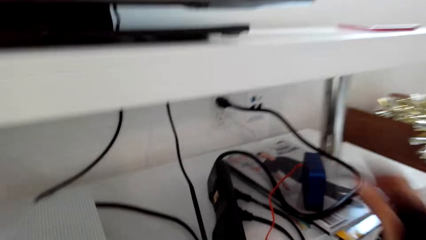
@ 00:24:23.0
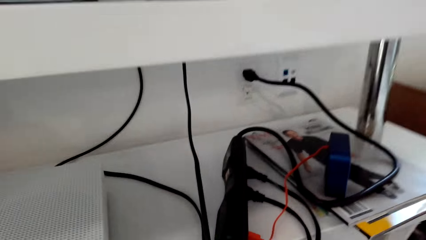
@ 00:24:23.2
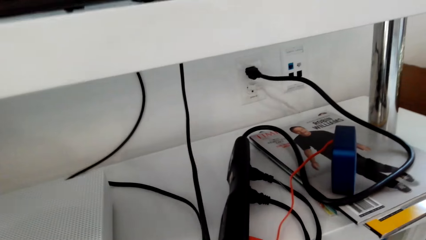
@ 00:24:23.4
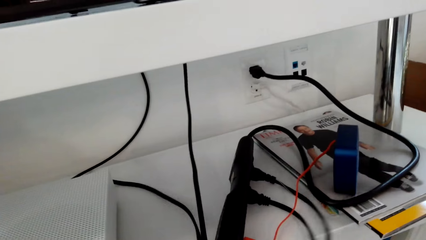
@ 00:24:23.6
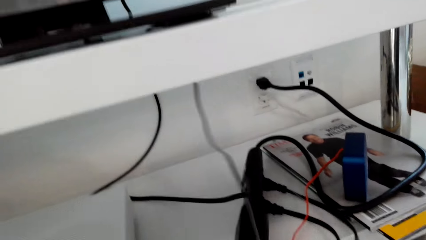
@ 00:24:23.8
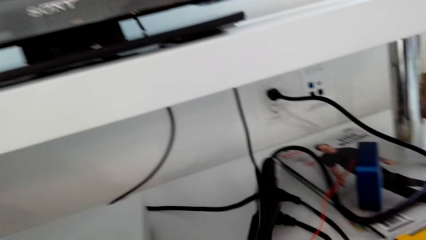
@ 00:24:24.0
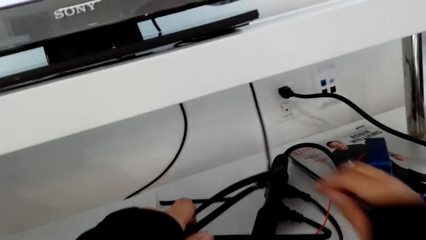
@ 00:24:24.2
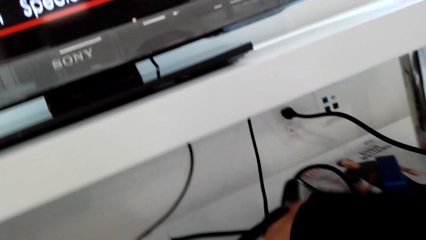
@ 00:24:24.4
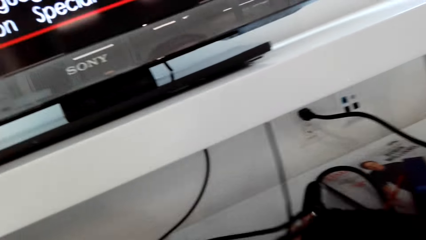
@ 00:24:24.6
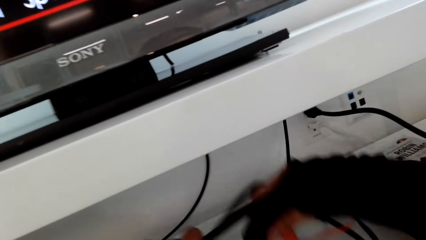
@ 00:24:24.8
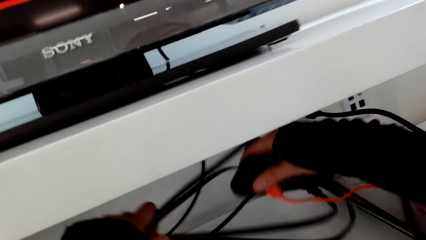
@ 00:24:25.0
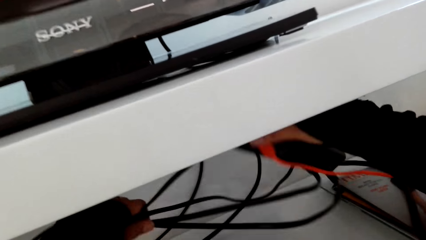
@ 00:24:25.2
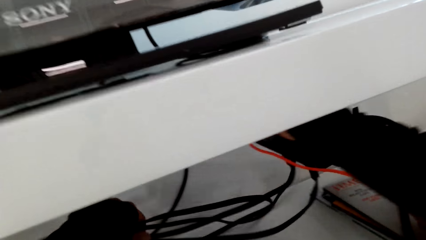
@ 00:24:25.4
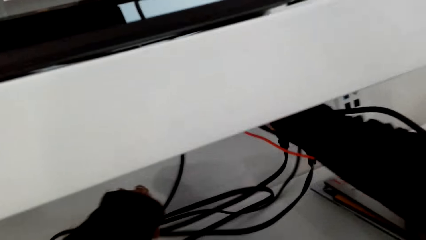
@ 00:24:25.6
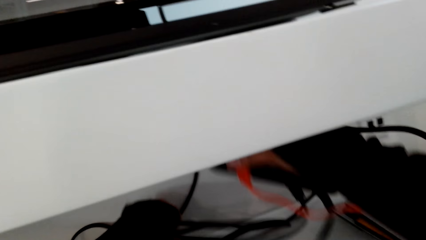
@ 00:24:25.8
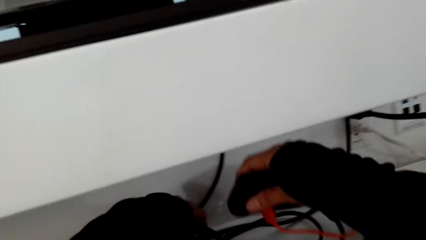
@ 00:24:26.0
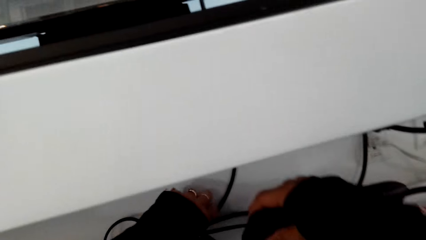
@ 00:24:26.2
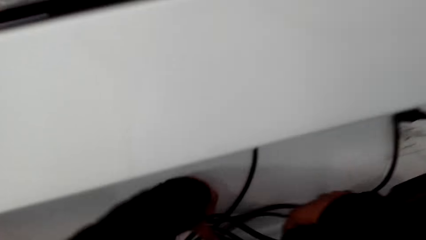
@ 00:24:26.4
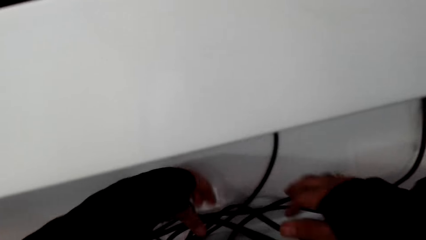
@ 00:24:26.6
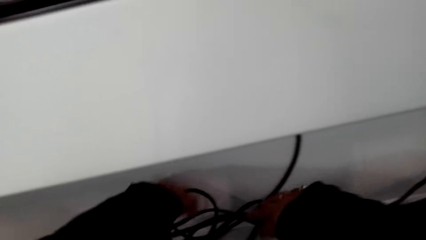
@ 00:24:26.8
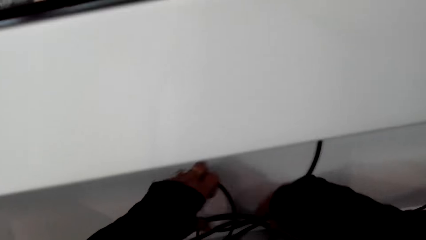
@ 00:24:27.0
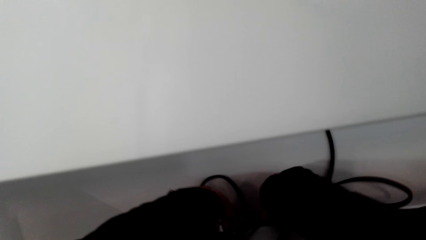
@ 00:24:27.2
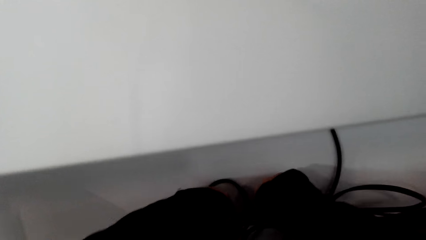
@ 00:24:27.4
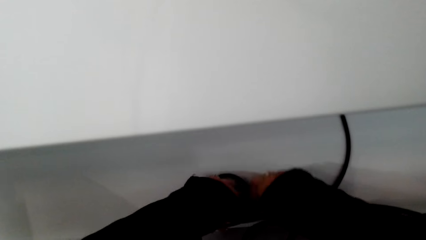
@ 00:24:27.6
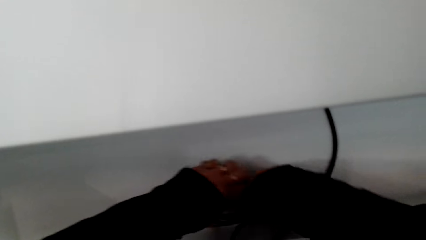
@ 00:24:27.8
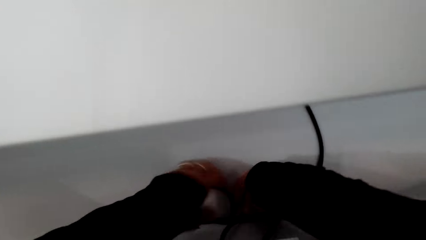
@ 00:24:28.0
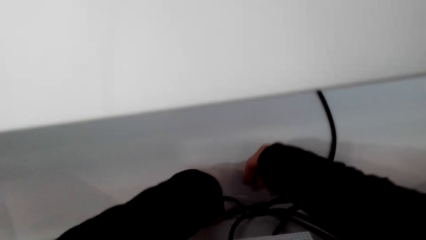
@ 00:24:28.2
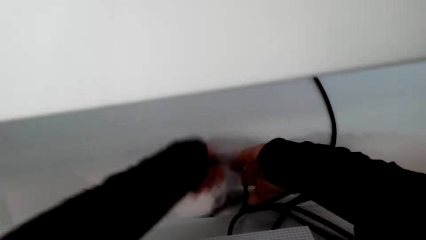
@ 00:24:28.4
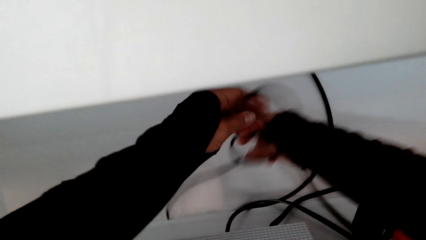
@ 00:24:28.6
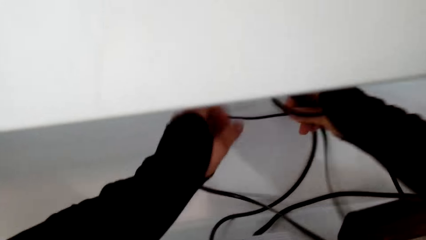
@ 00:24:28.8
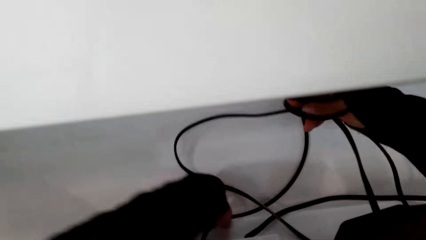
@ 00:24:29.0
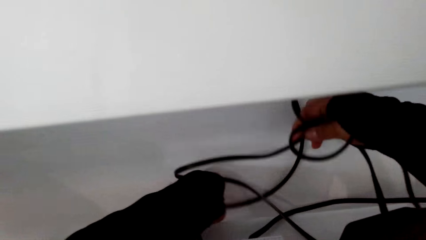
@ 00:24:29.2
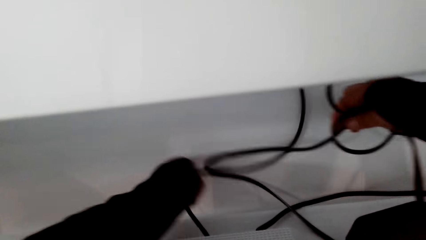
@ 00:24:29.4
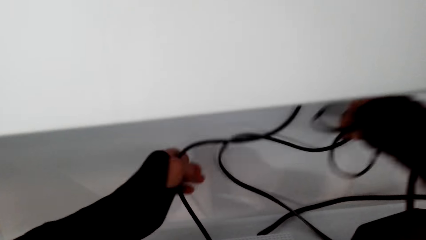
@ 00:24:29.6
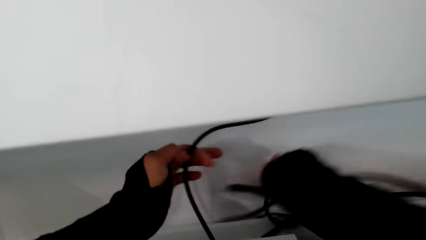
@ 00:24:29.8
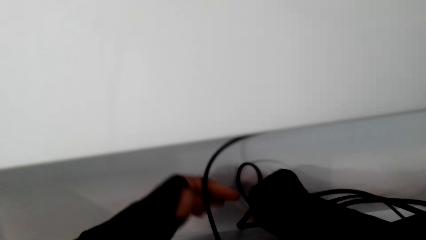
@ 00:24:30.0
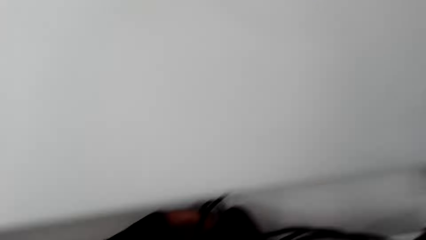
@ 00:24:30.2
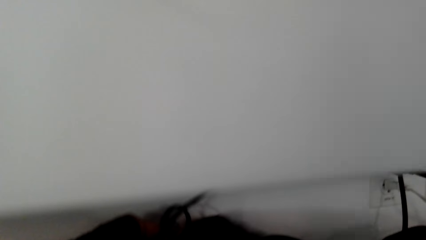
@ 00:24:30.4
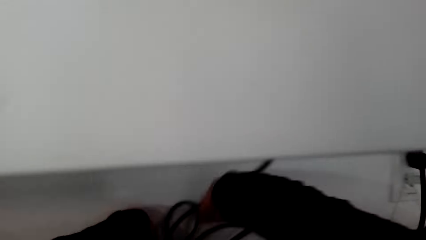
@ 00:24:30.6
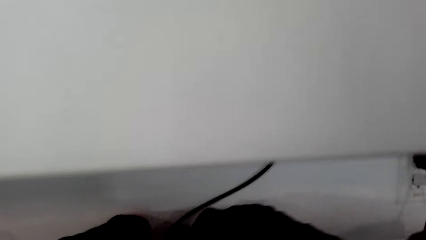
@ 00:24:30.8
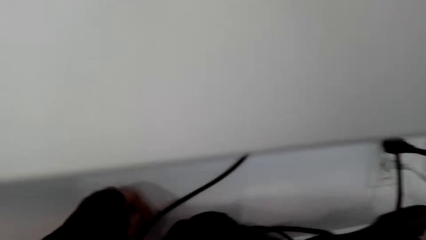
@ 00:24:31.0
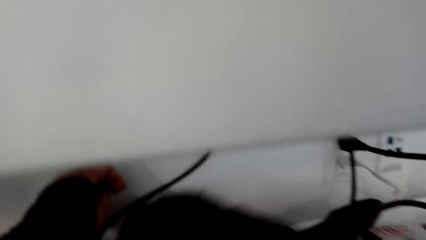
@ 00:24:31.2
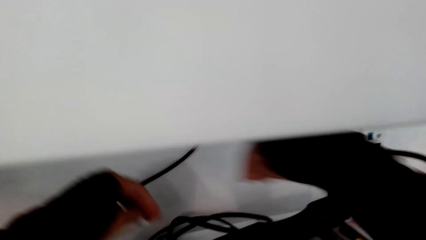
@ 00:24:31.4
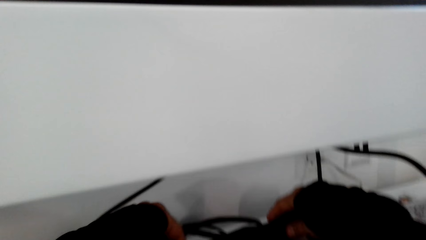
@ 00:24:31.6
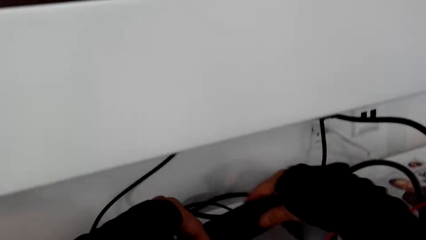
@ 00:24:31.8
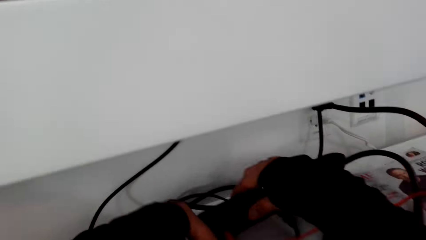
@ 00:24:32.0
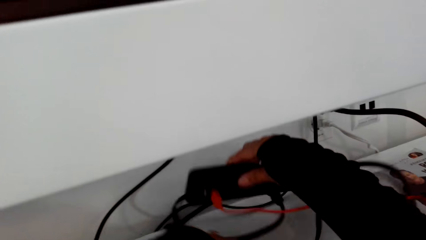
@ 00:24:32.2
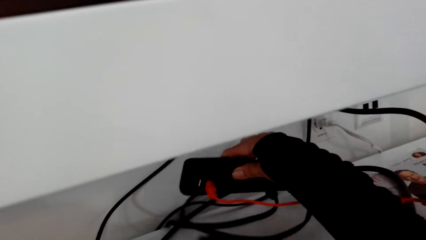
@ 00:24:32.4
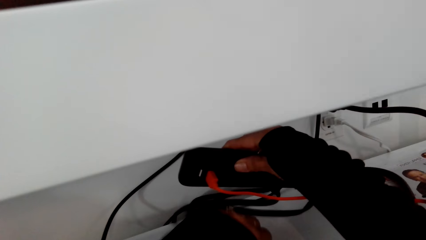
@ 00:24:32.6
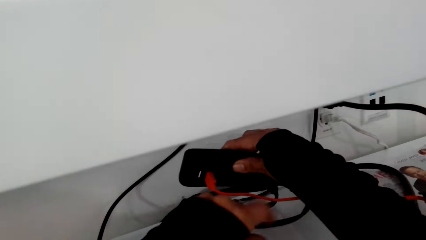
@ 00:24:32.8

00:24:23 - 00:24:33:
The camera wearer moves the cables. They touch the wires.

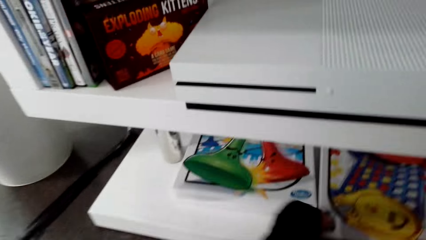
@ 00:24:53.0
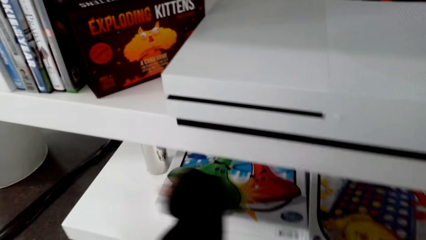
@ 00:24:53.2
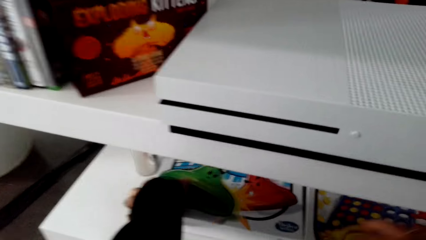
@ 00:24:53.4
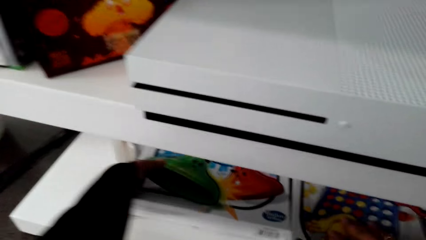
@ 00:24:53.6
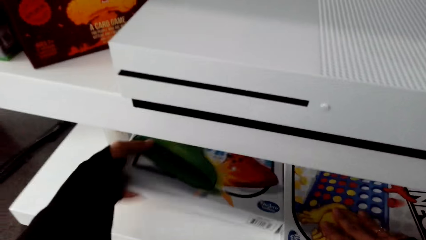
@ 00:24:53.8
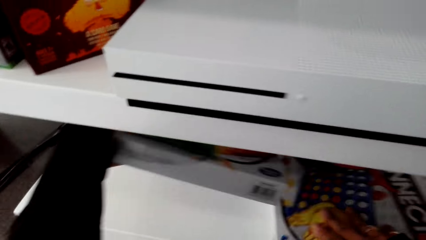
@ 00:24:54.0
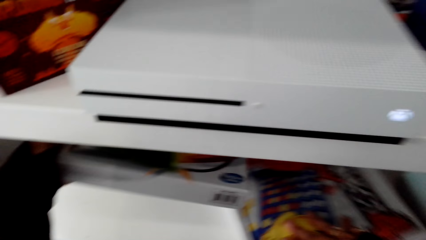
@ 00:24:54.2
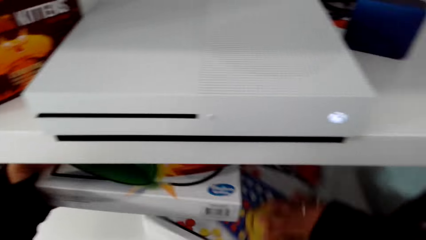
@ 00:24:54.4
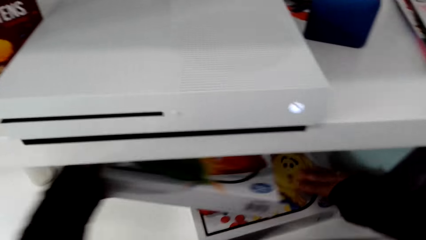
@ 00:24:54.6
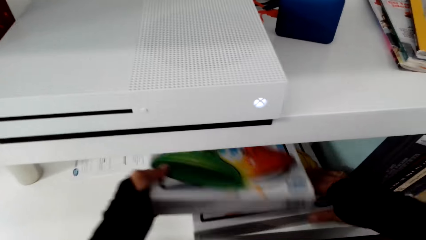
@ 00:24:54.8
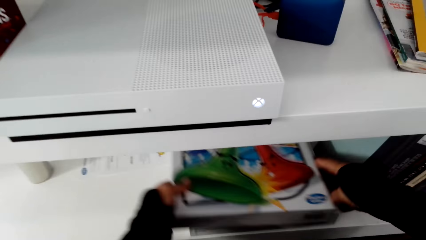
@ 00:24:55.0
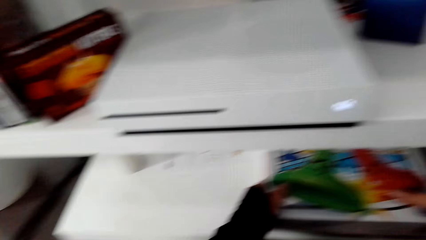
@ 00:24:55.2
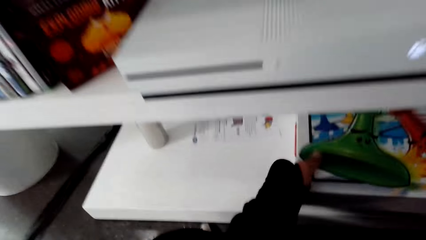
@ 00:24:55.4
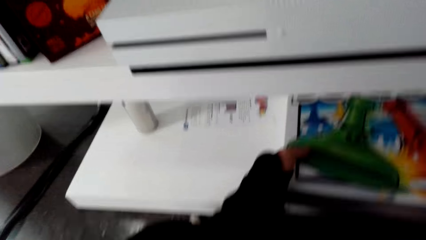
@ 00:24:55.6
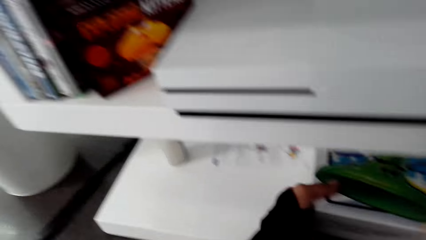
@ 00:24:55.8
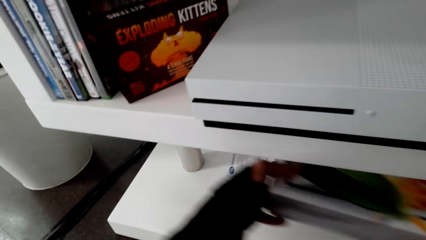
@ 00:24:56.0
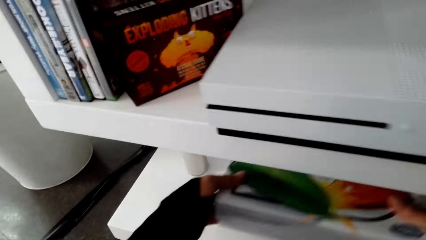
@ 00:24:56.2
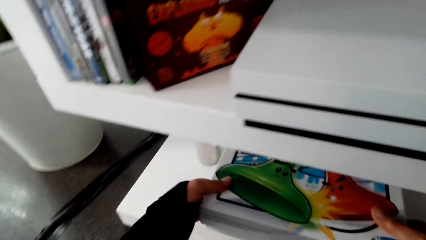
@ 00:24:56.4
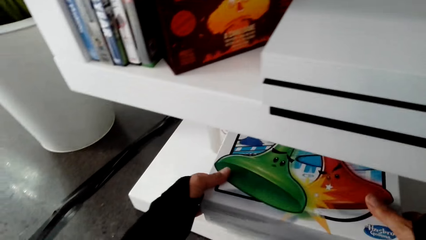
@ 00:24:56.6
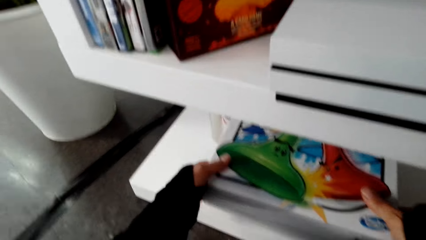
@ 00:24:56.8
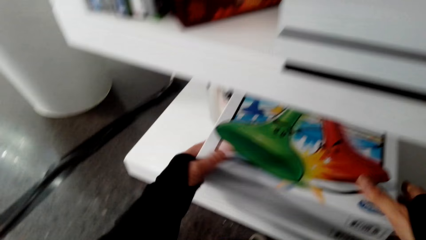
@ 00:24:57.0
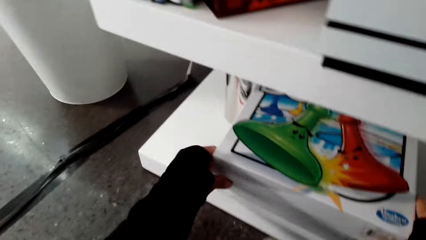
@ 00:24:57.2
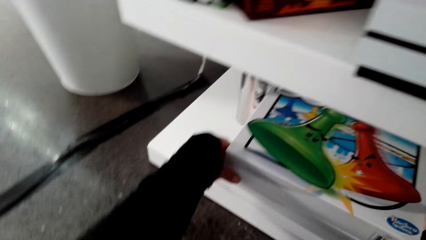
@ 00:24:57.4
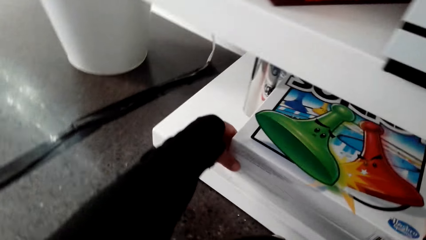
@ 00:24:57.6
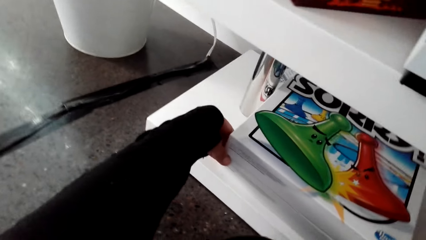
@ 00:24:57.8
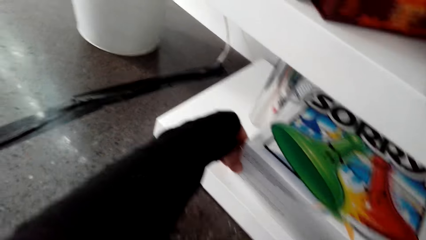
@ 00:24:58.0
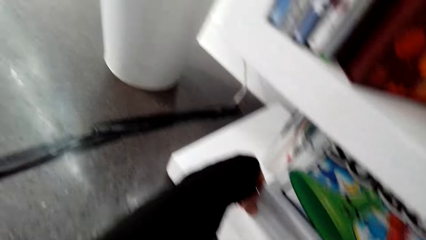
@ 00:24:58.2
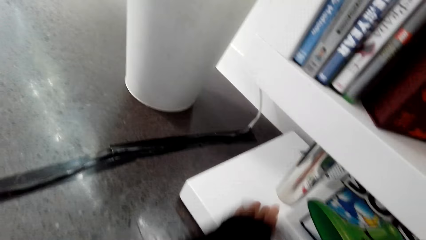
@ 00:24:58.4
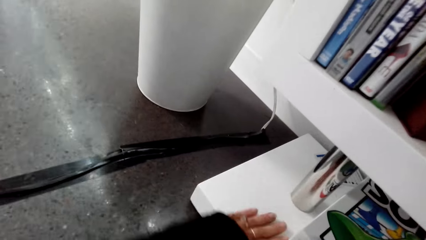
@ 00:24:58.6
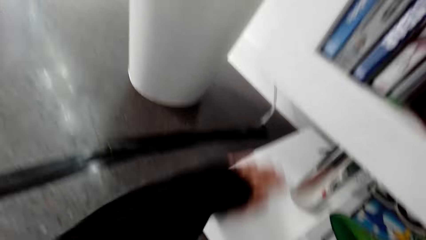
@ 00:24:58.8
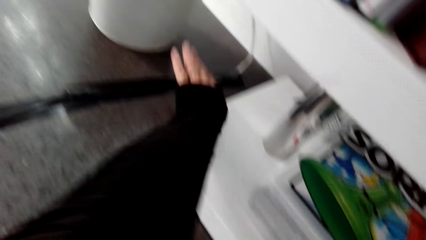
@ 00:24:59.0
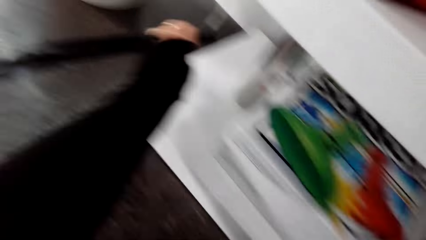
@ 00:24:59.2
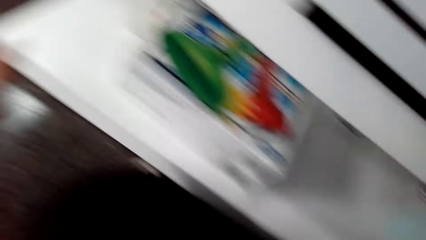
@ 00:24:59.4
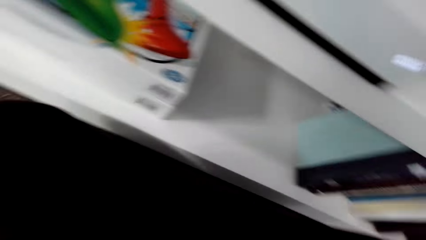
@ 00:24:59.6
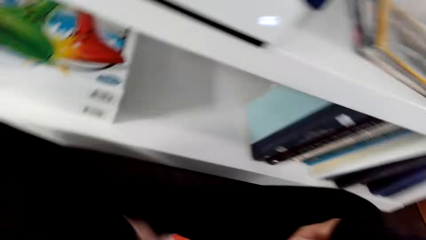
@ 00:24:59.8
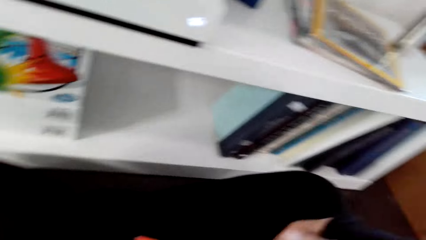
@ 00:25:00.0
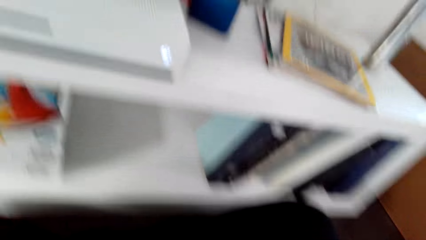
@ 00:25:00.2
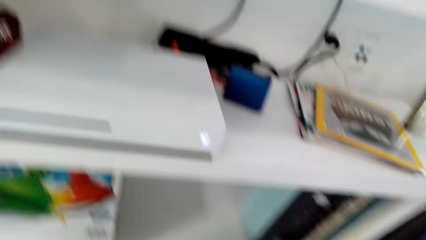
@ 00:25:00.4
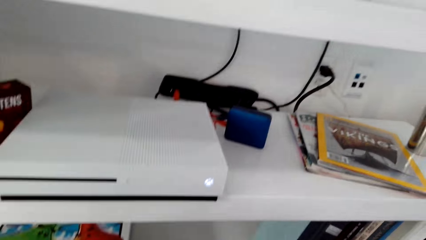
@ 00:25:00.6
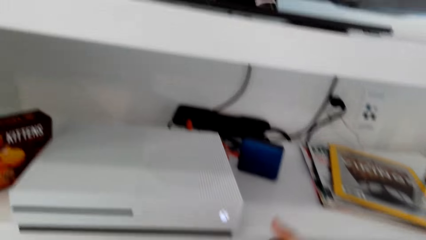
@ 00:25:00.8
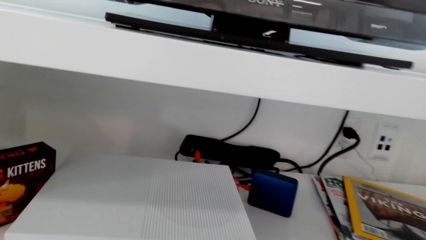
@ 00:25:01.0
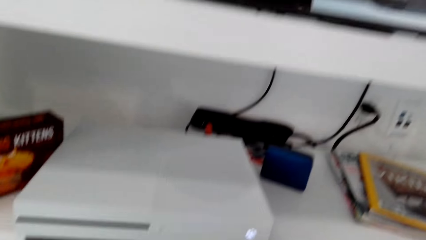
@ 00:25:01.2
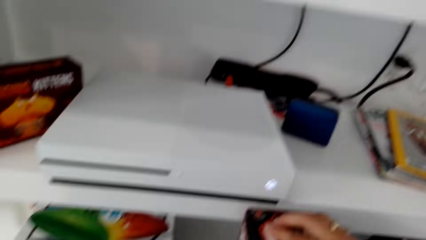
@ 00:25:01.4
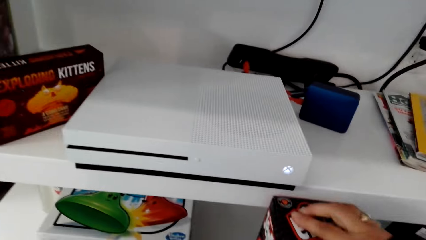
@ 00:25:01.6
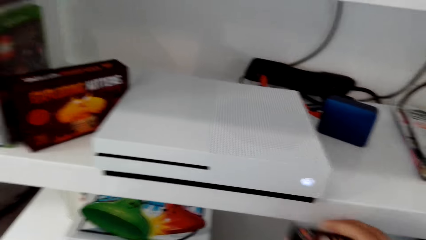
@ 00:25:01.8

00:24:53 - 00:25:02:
The camera wearer picks up a box. They move the box.
